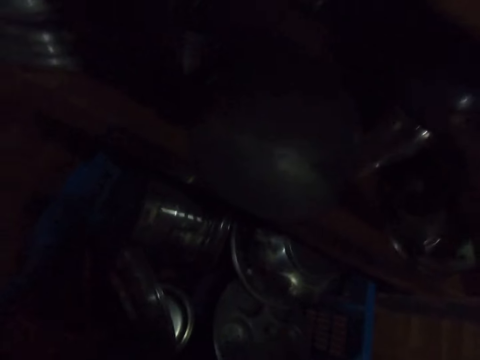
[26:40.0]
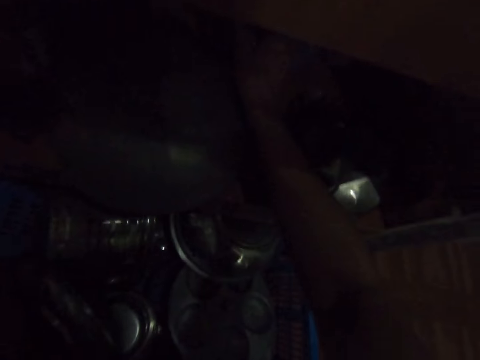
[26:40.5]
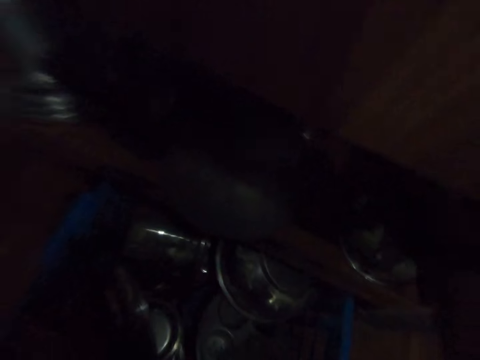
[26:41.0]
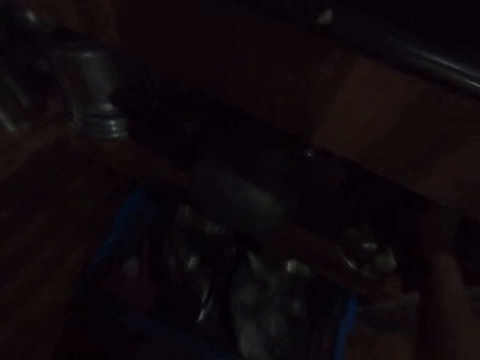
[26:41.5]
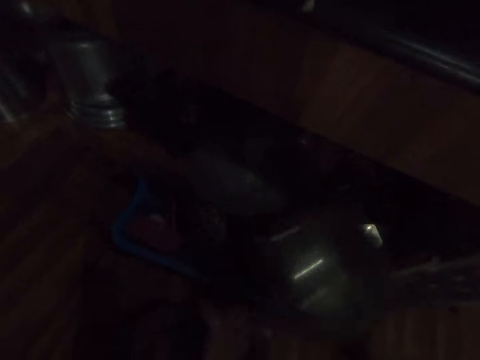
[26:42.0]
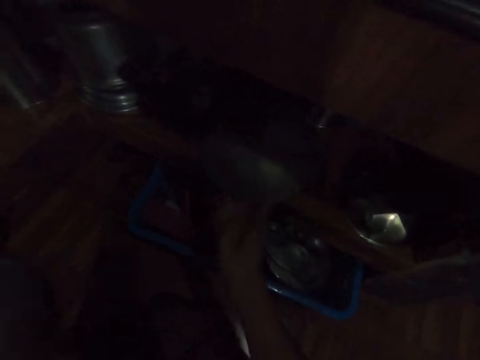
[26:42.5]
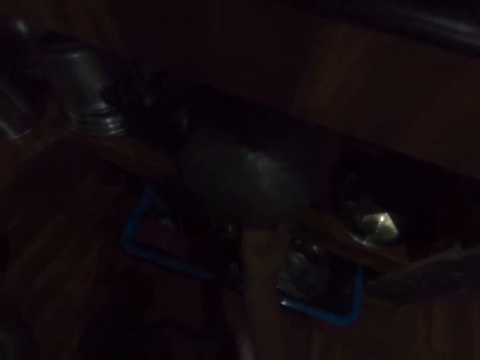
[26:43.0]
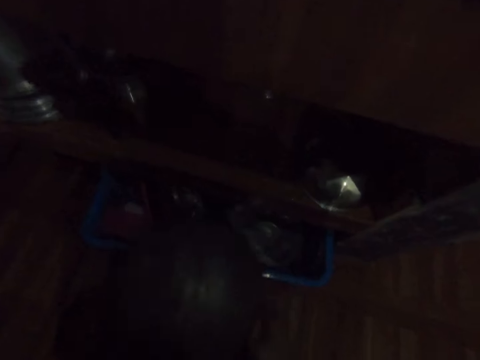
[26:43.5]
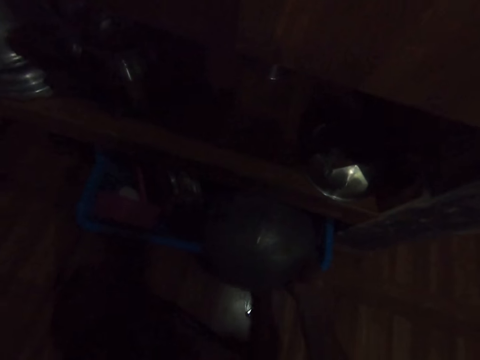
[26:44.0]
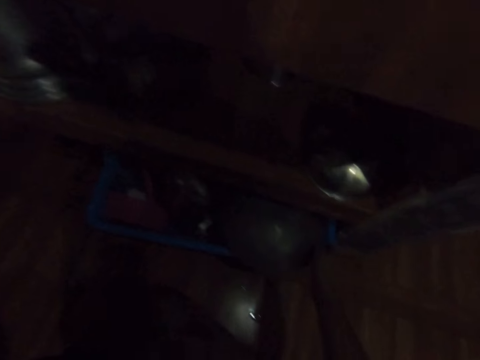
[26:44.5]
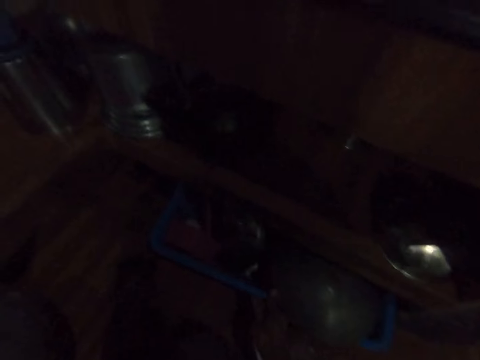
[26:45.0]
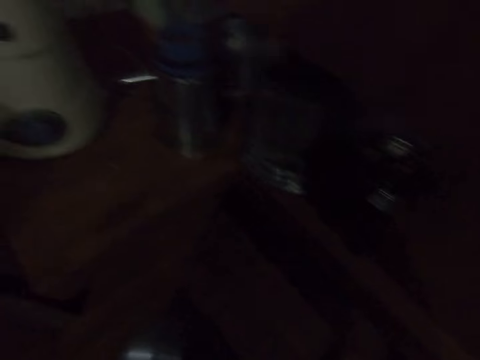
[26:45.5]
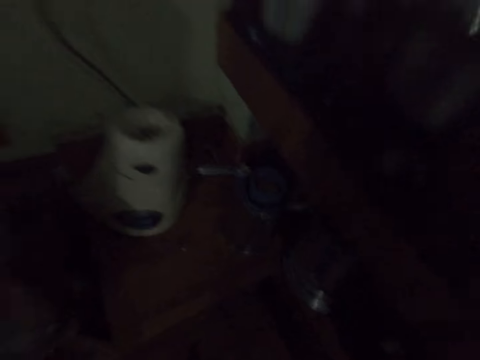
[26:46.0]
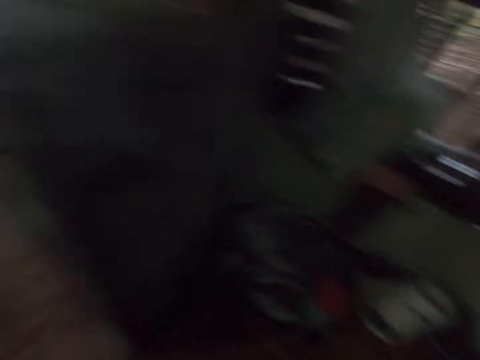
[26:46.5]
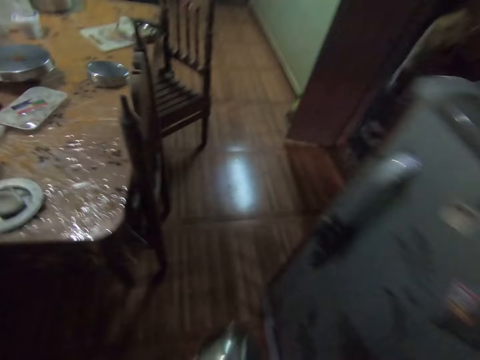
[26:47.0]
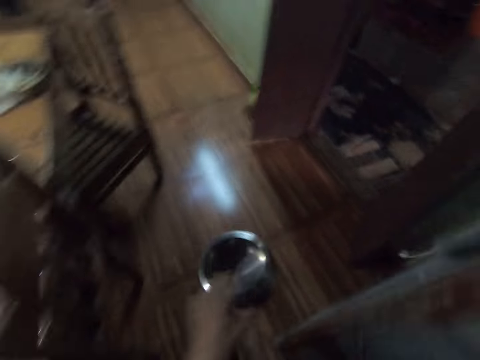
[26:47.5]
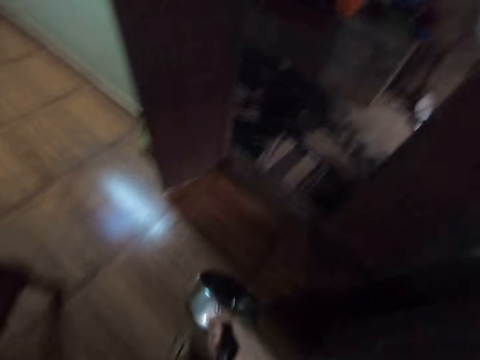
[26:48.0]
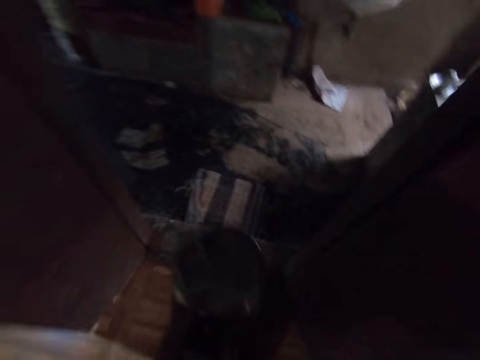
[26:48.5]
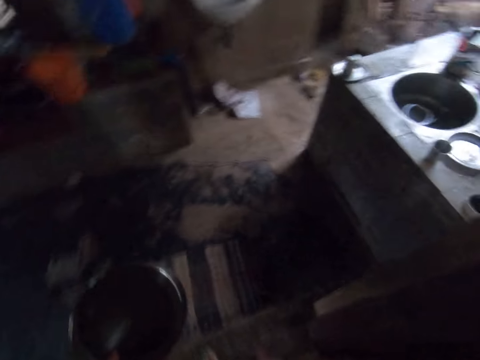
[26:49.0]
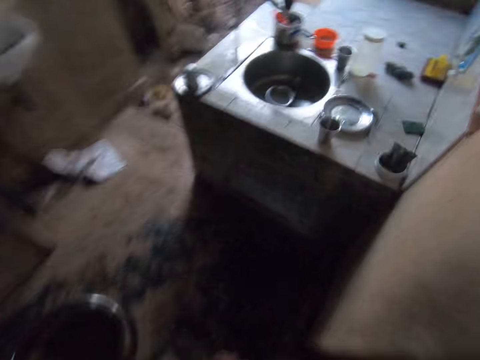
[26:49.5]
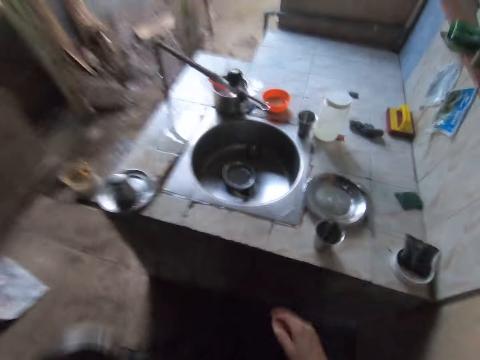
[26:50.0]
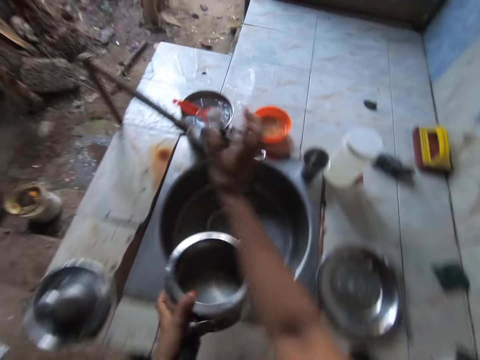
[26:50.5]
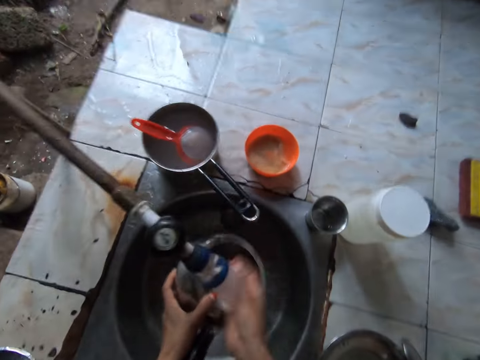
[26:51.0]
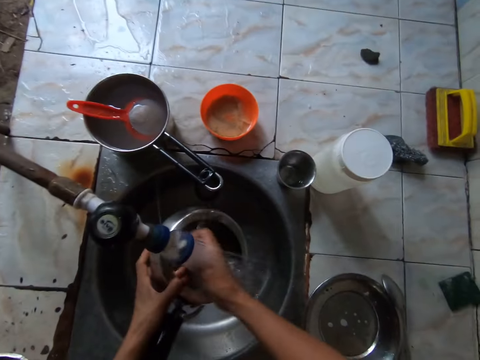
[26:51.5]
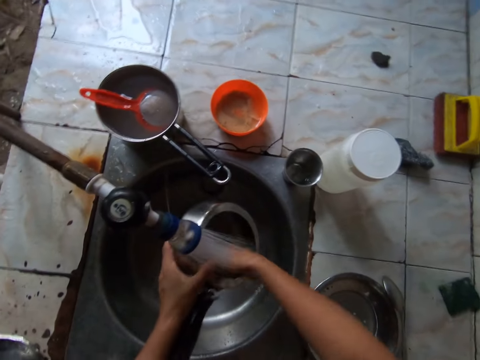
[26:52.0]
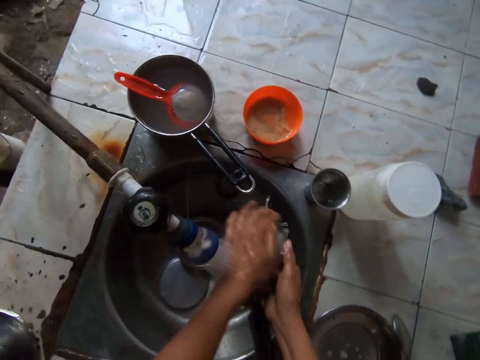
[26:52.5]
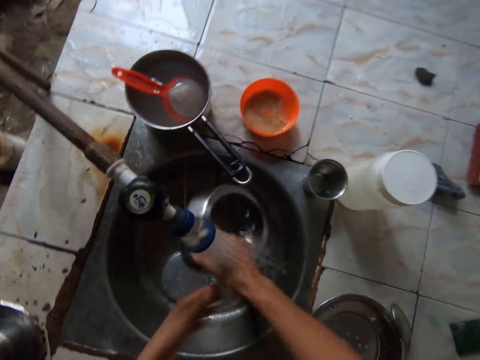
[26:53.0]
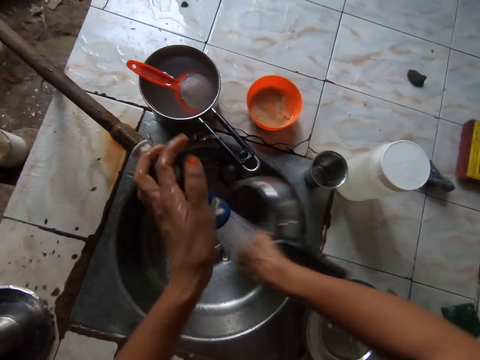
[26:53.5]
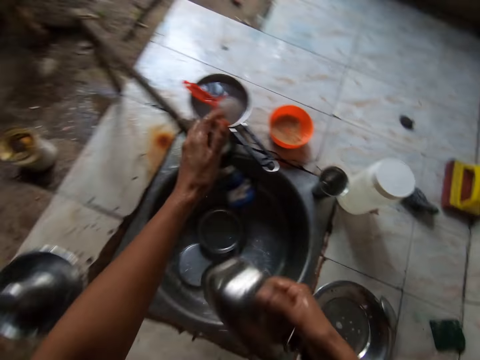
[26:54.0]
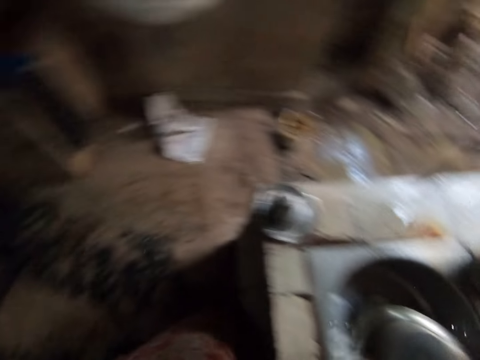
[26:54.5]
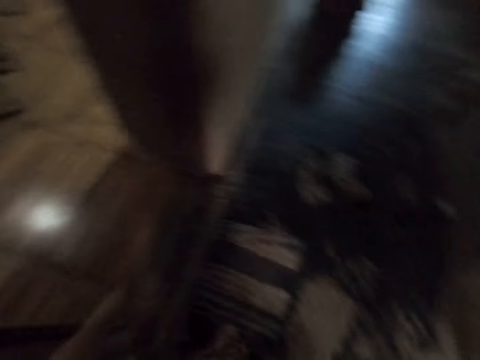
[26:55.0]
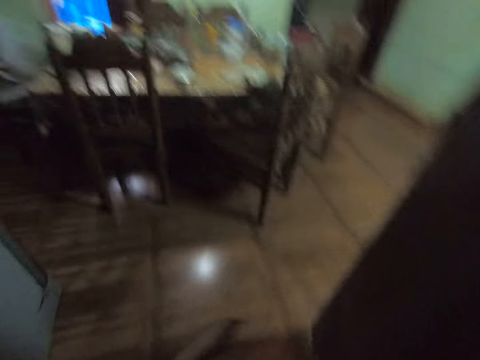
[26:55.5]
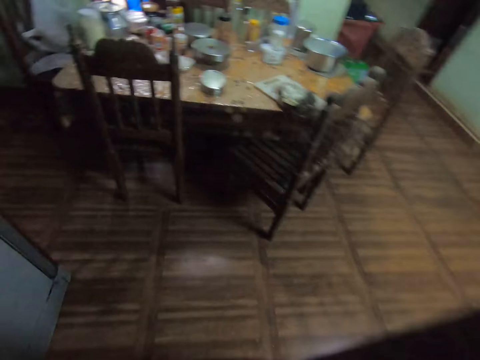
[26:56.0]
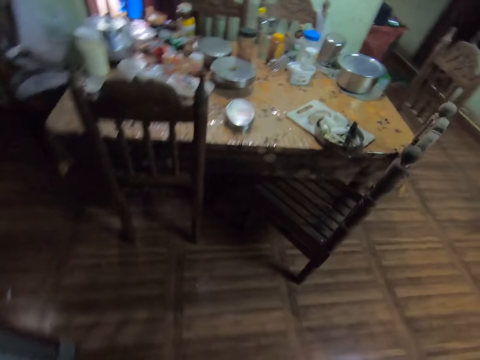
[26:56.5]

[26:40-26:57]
The camera wearer moves a plate in the kitchen shelf with her right hand. She takes a saucepan from the kitchen shelf with her right hand. She pushes the basket in the kitchen shelf with her left hand. She passes the saucepan in her right hand to her left hand. She takes the plate from the kitchen shelf with her right hand. She drops the plate in her right hand into the basket in the kitchen shelf. She pushes the basket in the kitchen shelf with her right hand. She walks in the house towards the sink. She passes the saucepan in her left hand to her right hand. She passes the saucepan in her right hand to her left hand. She opens the tap with her right hand. She rinses the saucepan in her left hand in the sink with water from the tap with both hands. She rinses the saucepan in her right hand in the sink with water from the tap with her right hand. She closes the tap with her left hand. She walks in the house towards the dining table.

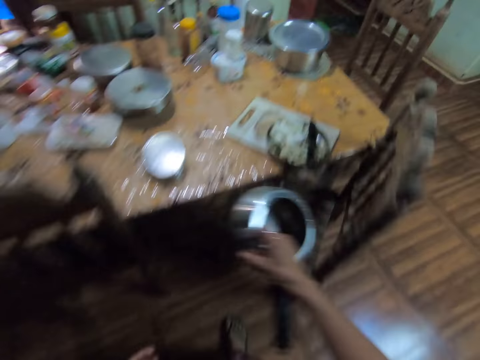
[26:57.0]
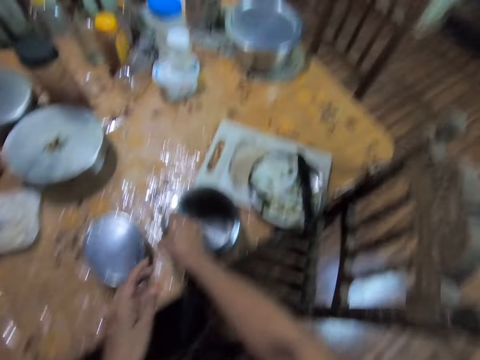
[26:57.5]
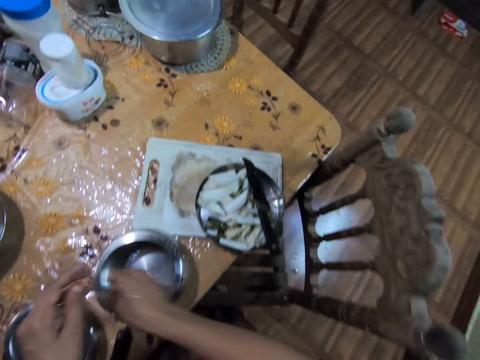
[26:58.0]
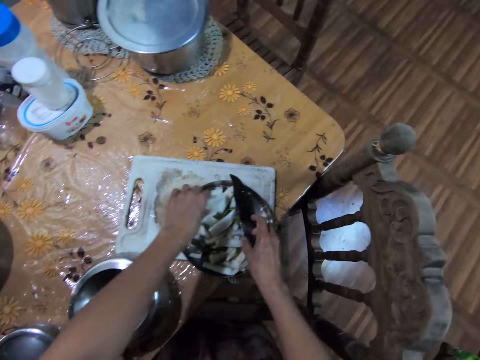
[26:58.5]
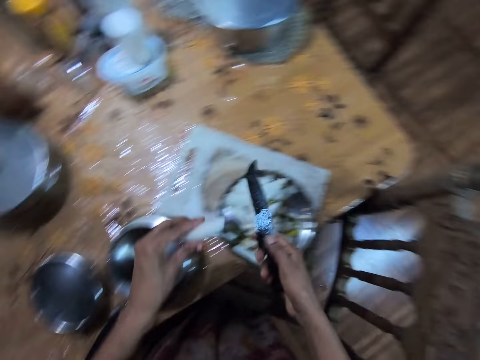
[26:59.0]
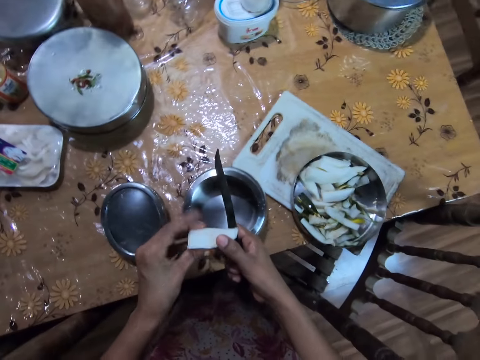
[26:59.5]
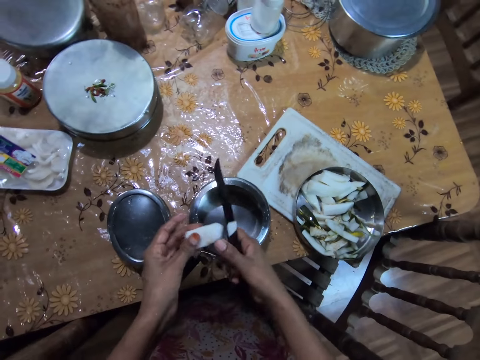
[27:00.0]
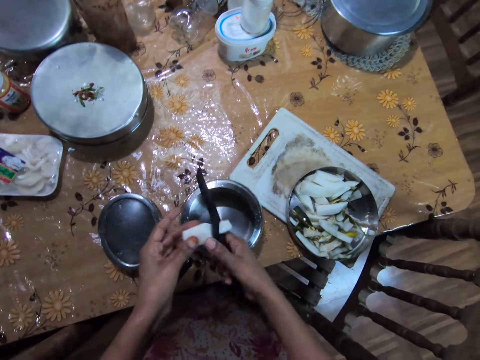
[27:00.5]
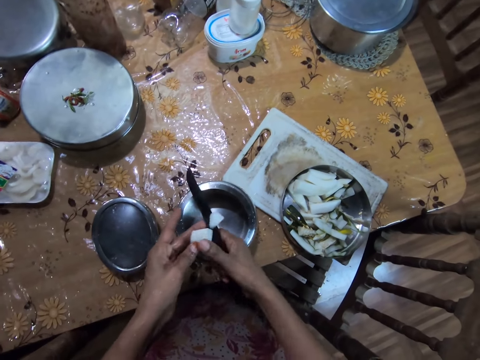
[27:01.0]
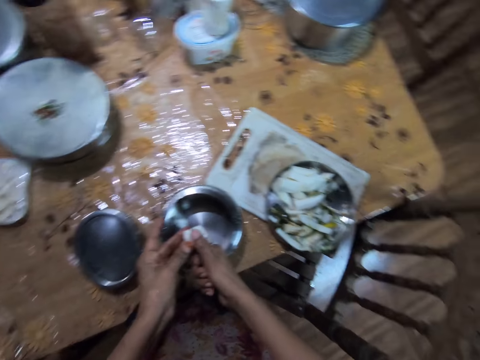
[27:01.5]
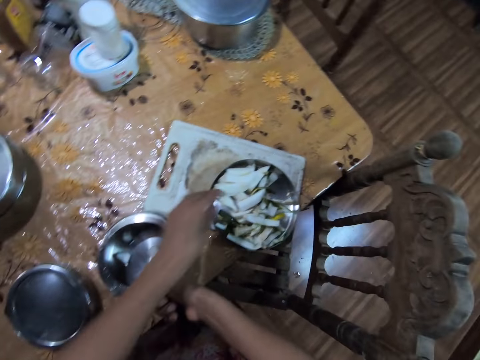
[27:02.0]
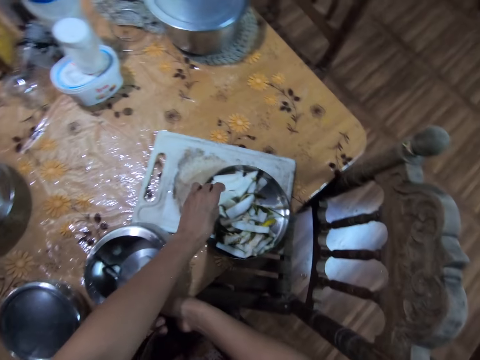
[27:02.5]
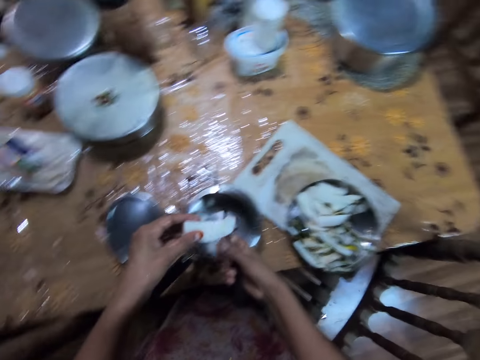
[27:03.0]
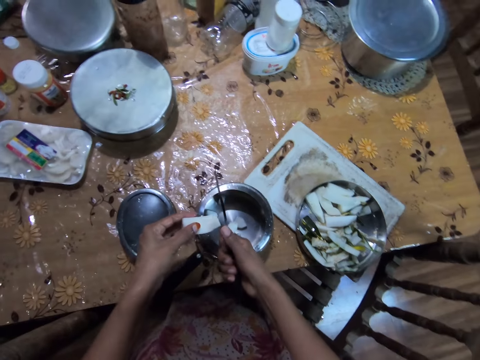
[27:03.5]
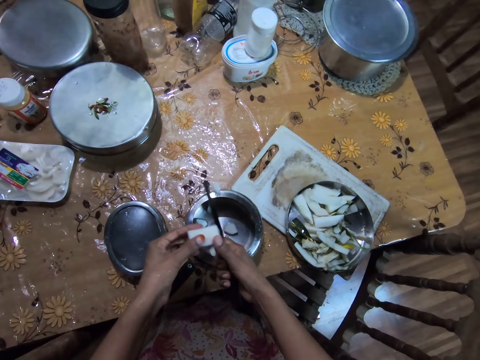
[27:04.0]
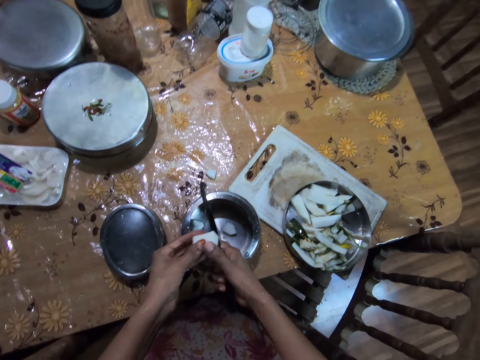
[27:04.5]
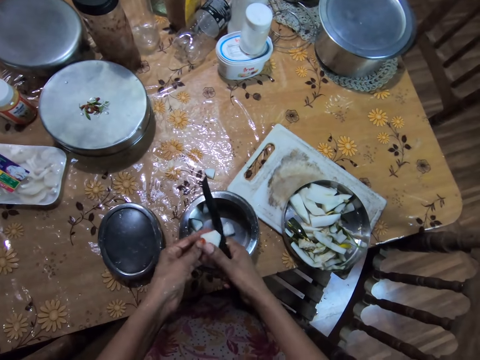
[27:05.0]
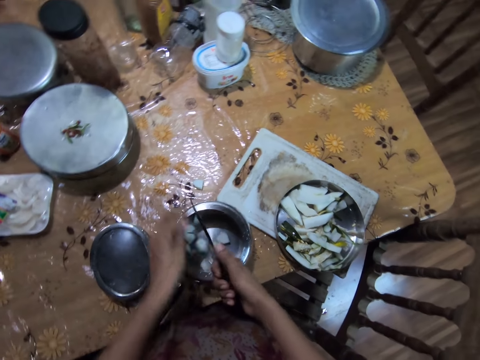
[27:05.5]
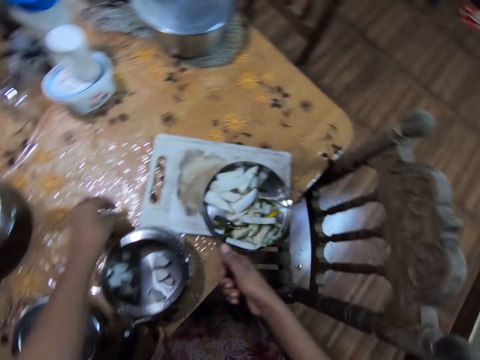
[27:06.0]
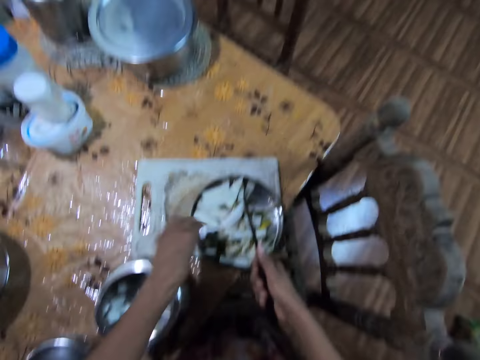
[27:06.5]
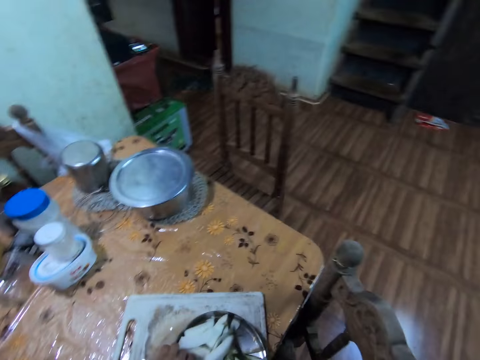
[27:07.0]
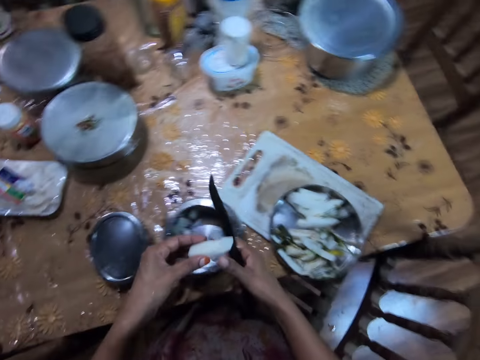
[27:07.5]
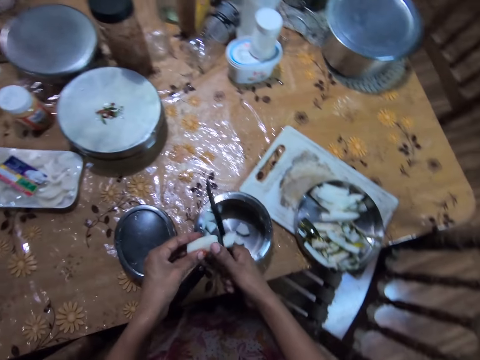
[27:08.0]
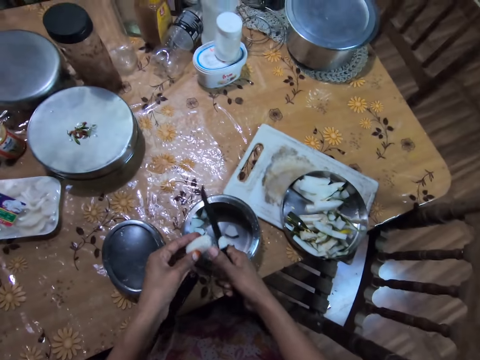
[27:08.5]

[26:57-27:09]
The camera wearer drops the saucepan in her right hand on the dining table. She takes the knife from the bowl on the chopping board on the dining table with her right hand. She takes the cucumber from the bowl on the chopping board on the dining table with her left hand. She chops the cucumber in her left hand with the knife in her right hand into the saucepan on the dining table. She takes the cucumber from the bowl on the chopping board on the dining table with her left hand. She chops the cucumber in her left hand with the knife in her right hand into the saucepan on the dining table. She takes a chopped cucumber from the dining table with her left hand. She drops the chopped cucumber in her left hand into the saucepan on the dining table. She takes the cucumber from the bowl on the chopping board on the dining table with her left hand. She chops the cucumber in her left hand with the knife in her right hand into the saucepan on the dining table.
